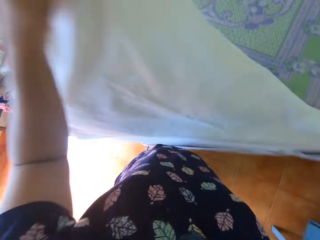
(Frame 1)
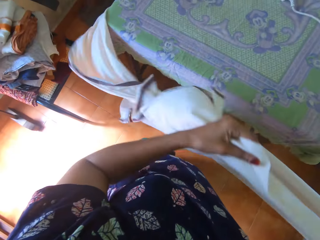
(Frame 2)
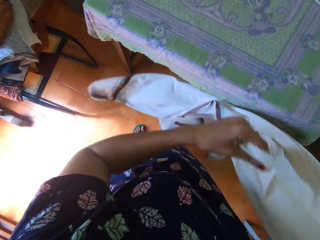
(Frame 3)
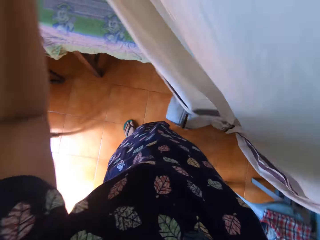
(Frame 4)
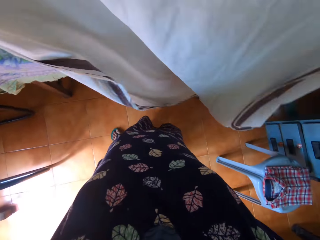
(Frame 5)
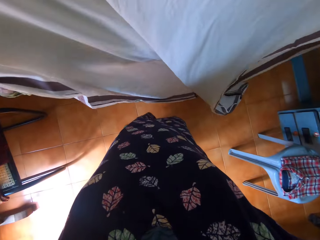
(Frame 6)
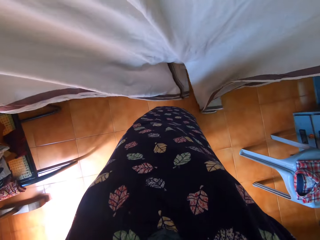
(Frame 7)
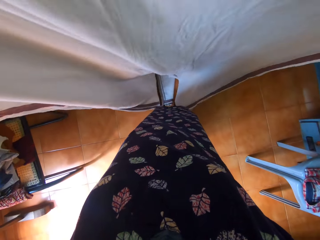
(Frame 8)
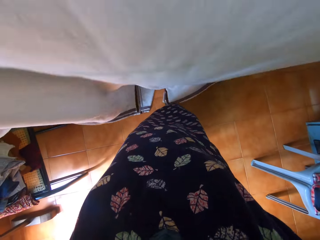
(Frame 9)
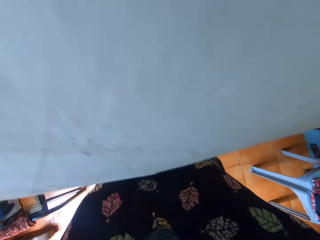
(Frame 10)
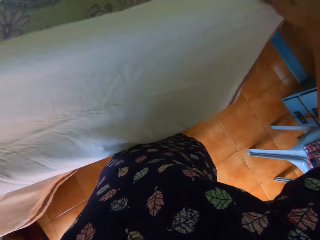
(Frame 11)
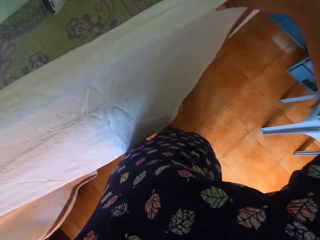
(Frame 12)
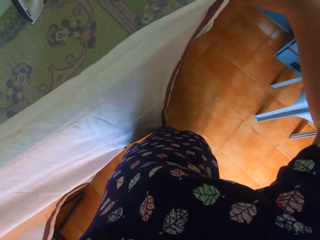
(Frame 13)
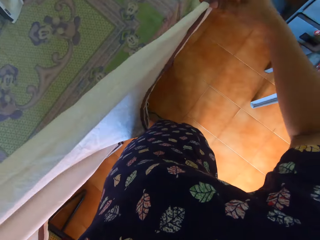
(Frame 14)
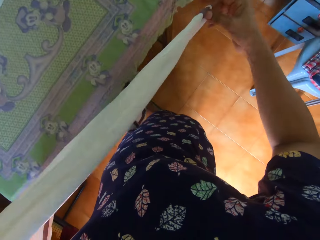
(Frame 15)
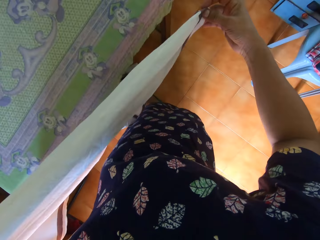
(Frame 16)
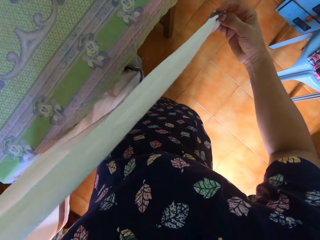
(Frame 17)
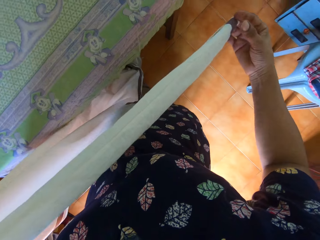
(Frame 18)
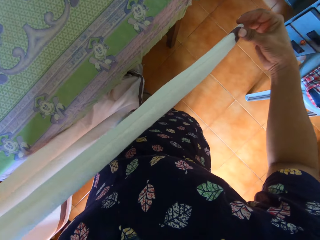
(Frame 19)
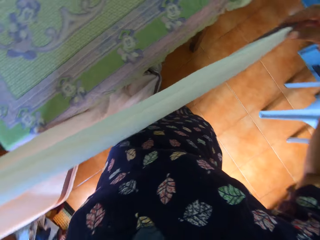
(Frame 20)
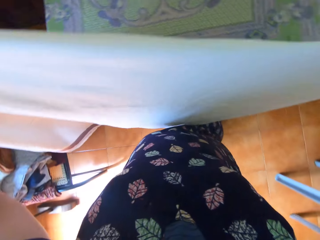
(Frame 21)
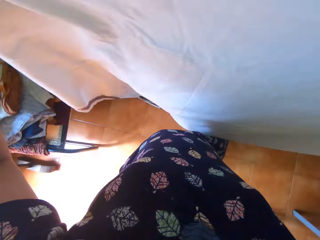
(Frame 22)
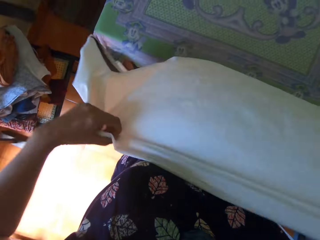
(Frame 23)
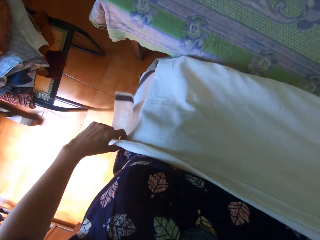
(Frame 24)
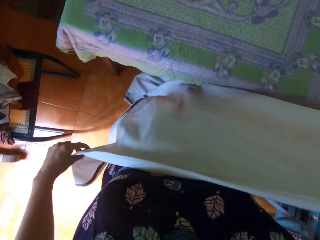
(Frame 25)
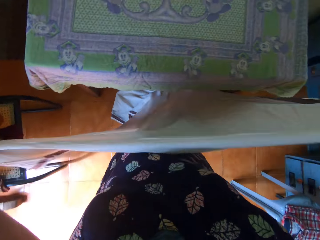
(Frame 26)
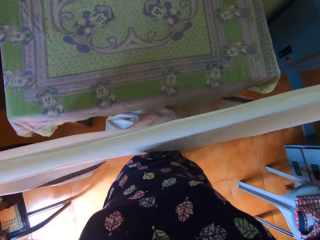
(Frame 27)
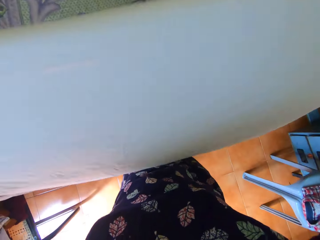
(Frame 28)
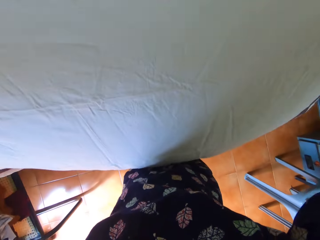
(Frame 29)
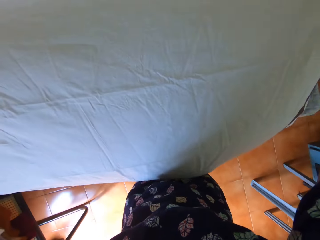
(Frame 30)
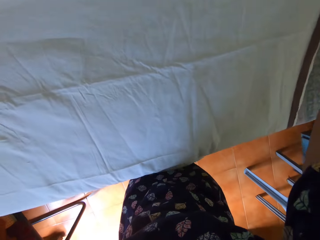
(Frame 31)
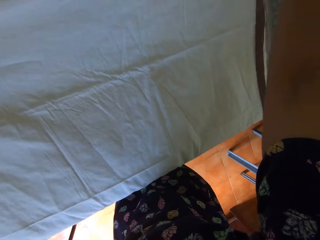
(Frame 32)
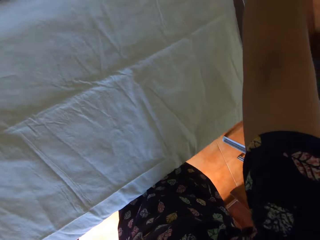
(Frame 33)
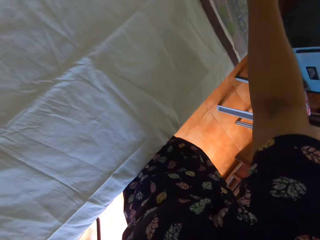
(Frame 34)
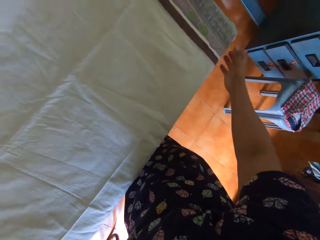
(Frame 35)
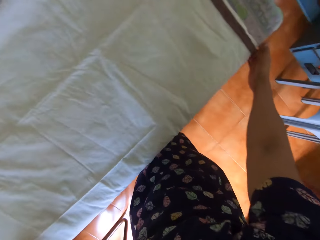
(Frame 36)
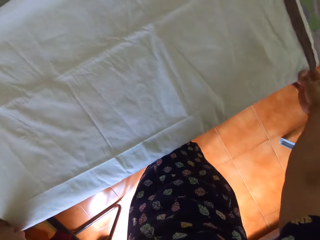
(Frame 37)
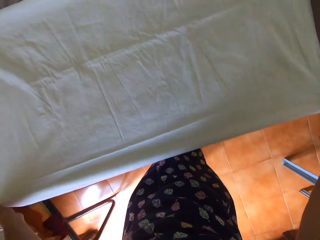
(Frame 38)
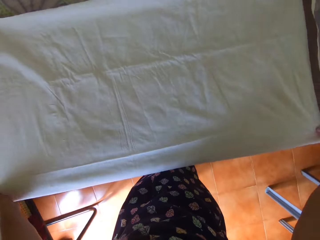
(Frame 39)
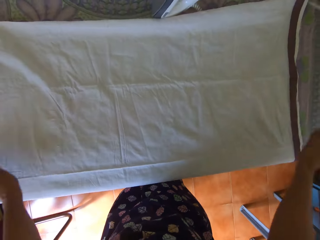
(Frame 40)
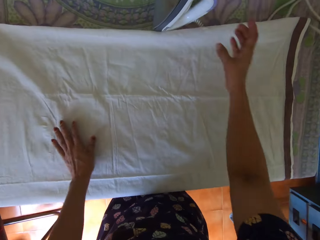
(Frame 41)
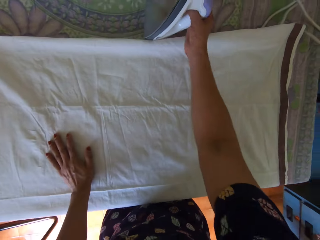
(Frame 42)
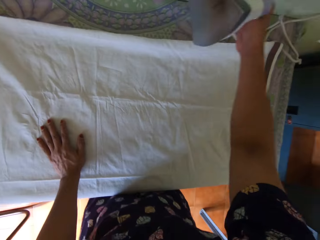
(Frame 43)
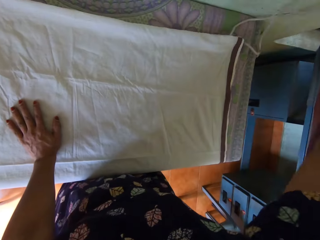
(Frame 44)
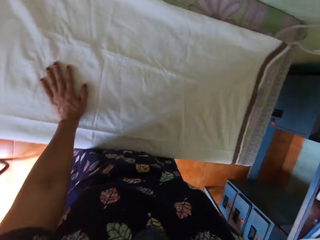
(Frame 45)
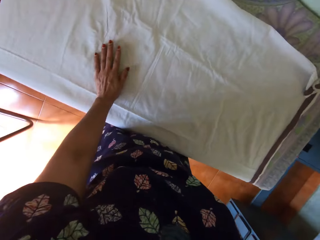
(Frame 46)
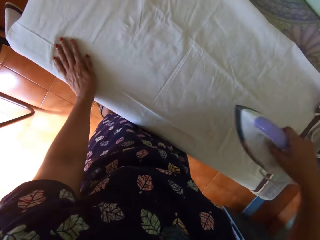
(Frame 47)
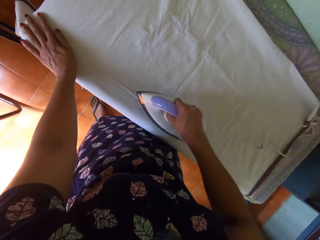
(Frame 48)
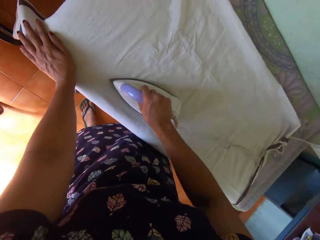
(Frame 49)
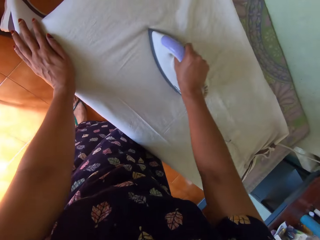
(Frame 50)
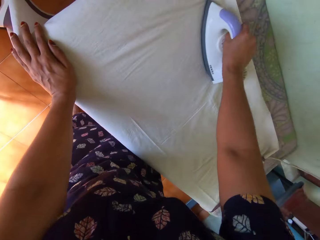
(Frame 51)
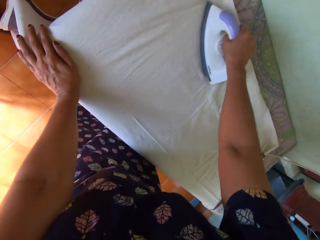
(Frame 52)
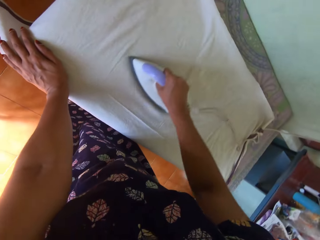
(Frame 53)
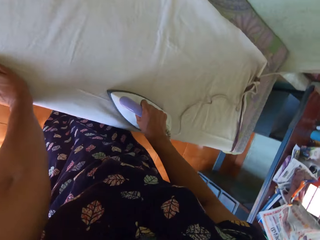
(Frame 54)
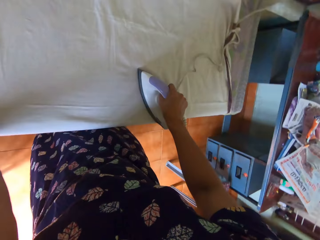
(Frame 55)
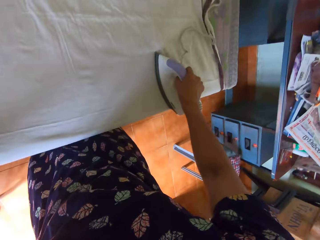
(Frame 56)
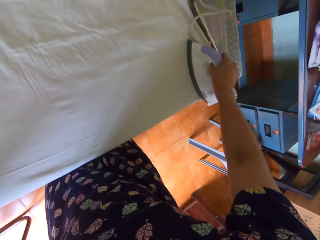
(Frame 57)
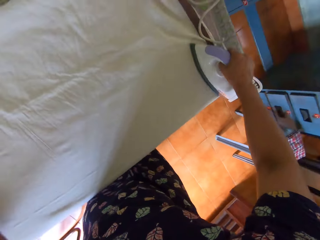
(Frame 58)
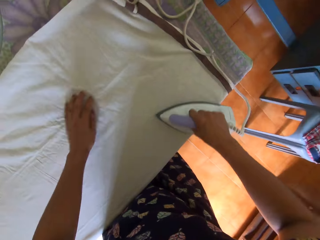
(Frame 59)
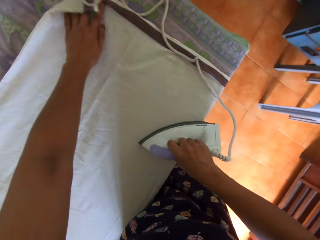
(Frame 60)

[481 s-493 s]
The camera wearer lays the bedsheet on the table with both hands. She picks up the iron from the table with her right hand. She irons the bedsheet on the table with the iron in her right hand.

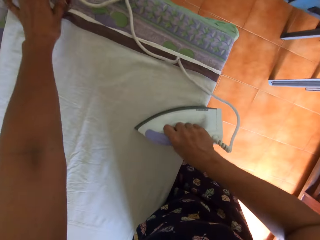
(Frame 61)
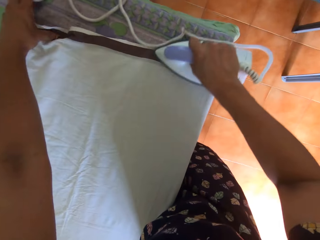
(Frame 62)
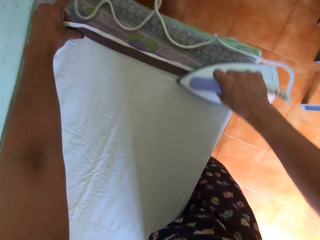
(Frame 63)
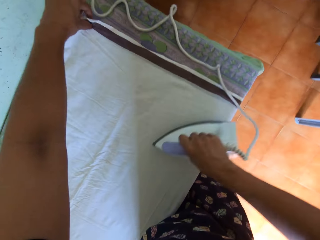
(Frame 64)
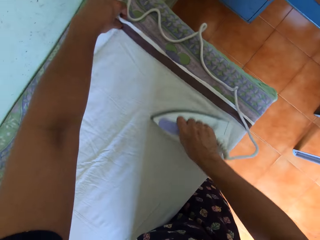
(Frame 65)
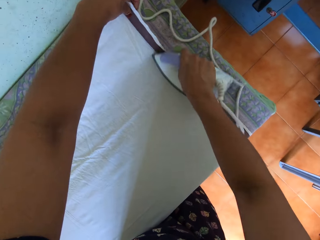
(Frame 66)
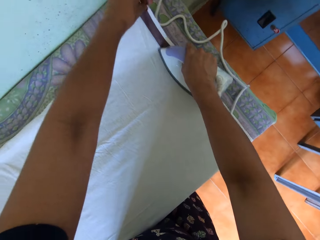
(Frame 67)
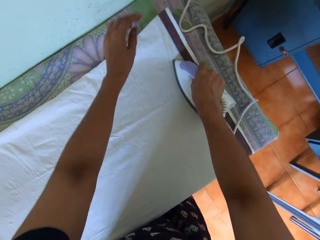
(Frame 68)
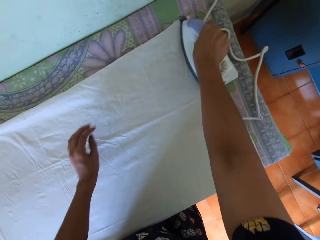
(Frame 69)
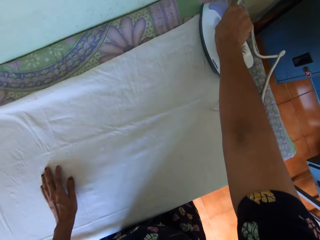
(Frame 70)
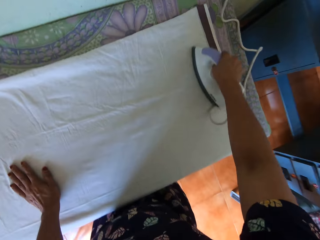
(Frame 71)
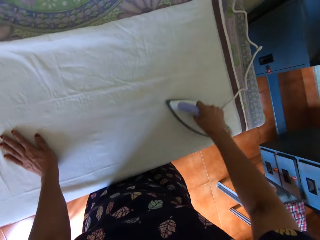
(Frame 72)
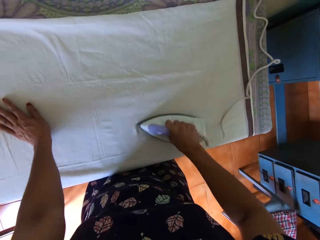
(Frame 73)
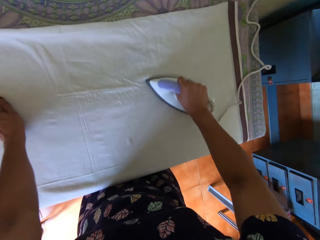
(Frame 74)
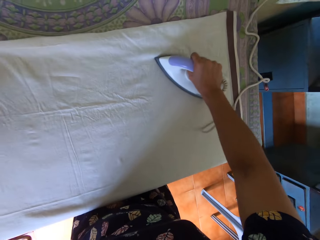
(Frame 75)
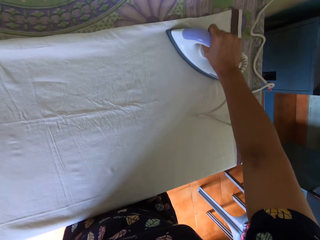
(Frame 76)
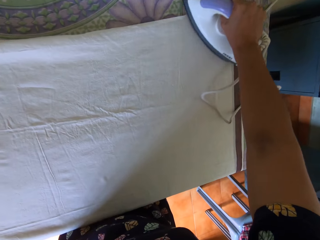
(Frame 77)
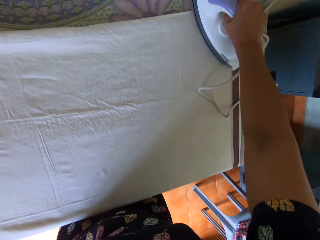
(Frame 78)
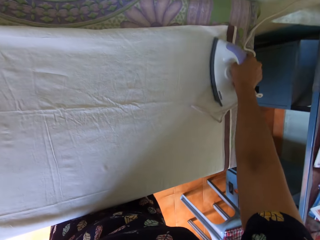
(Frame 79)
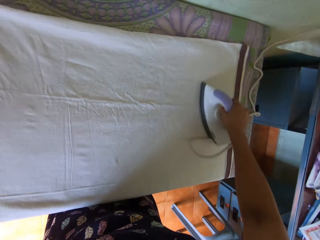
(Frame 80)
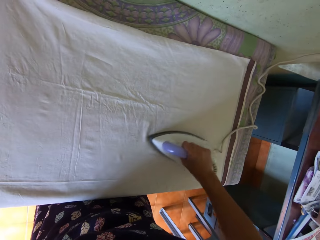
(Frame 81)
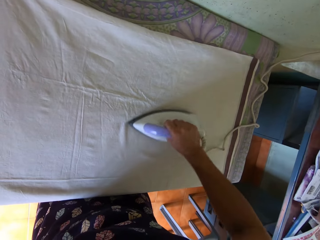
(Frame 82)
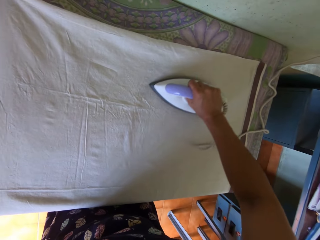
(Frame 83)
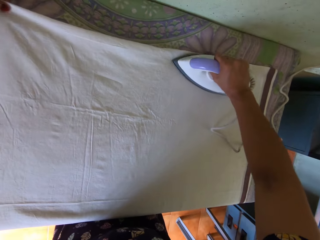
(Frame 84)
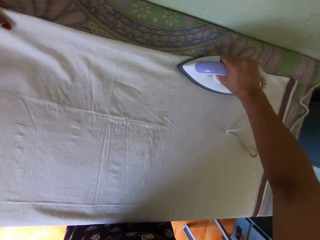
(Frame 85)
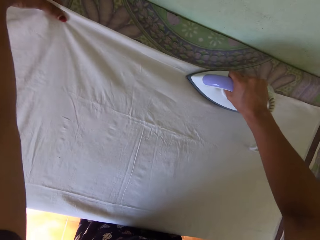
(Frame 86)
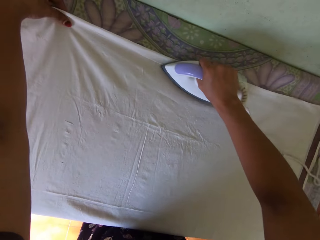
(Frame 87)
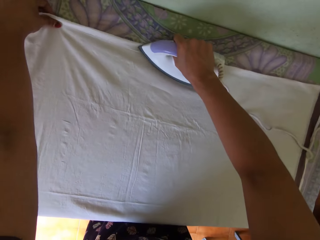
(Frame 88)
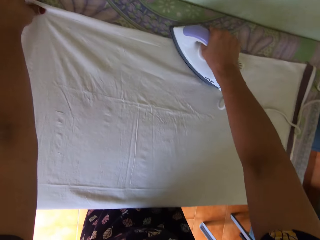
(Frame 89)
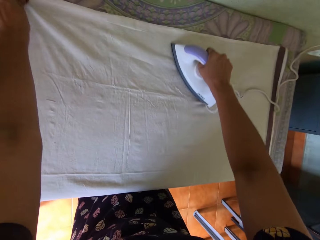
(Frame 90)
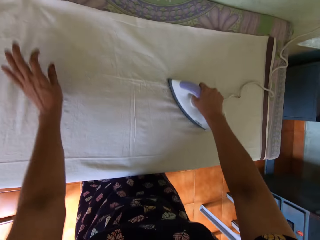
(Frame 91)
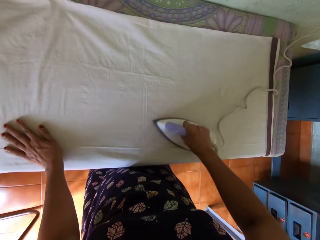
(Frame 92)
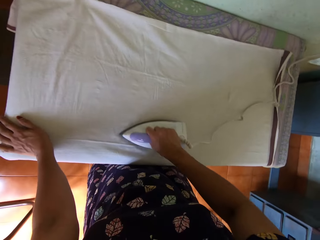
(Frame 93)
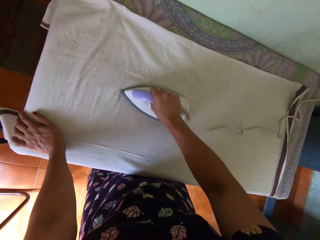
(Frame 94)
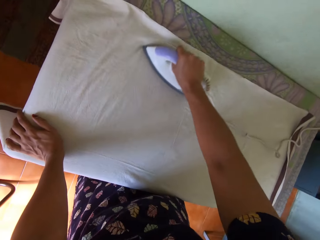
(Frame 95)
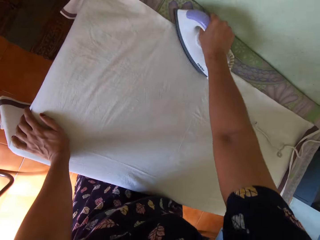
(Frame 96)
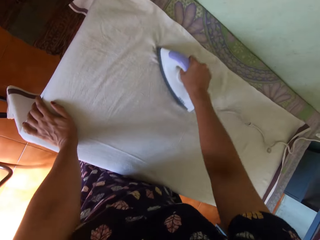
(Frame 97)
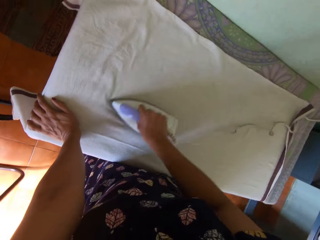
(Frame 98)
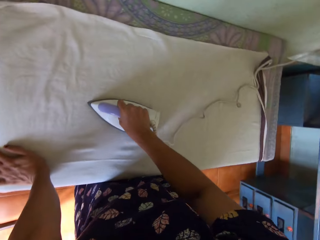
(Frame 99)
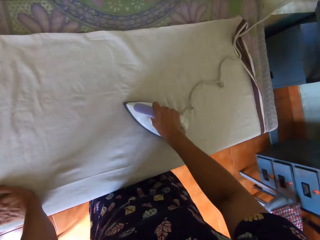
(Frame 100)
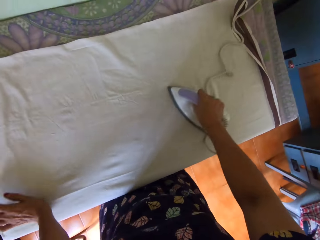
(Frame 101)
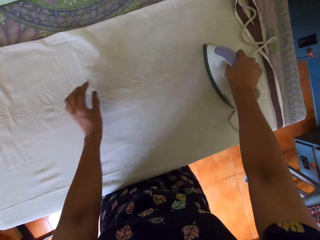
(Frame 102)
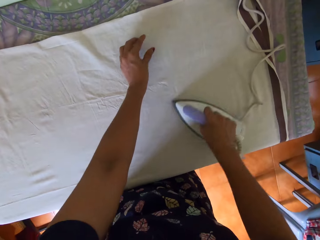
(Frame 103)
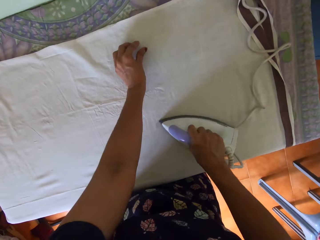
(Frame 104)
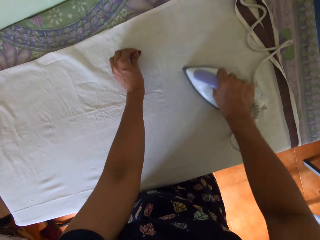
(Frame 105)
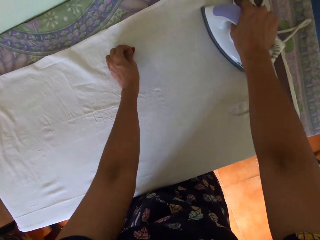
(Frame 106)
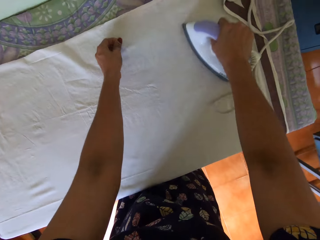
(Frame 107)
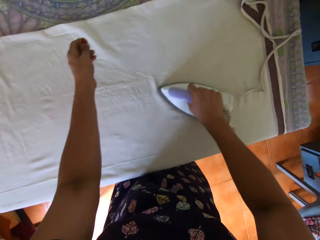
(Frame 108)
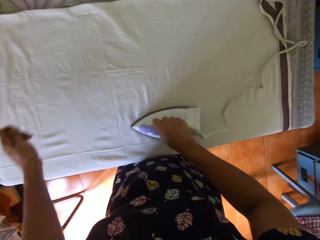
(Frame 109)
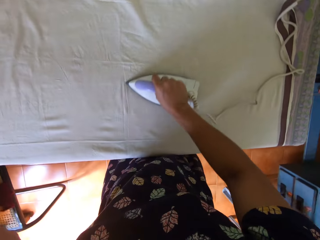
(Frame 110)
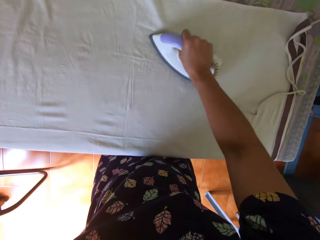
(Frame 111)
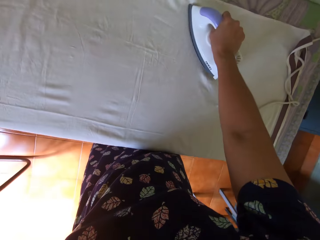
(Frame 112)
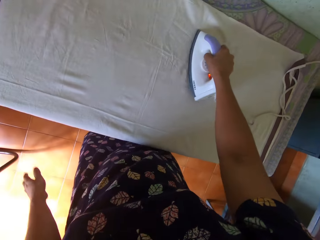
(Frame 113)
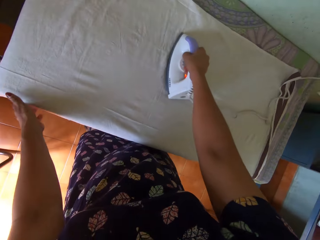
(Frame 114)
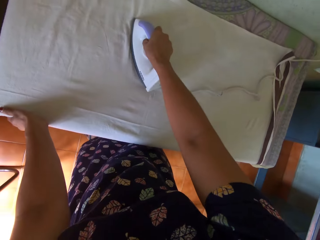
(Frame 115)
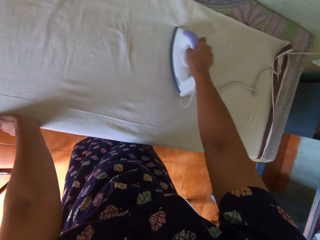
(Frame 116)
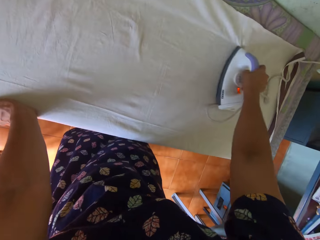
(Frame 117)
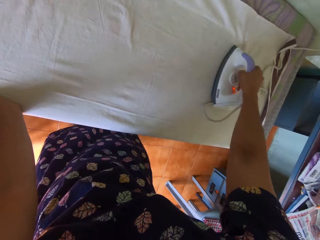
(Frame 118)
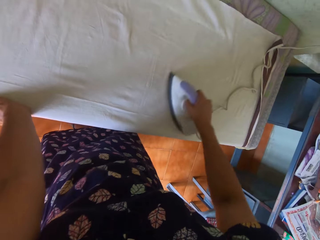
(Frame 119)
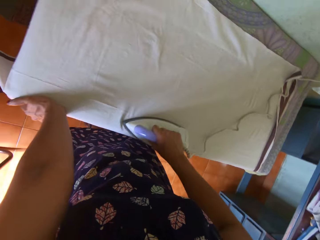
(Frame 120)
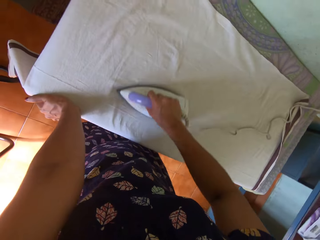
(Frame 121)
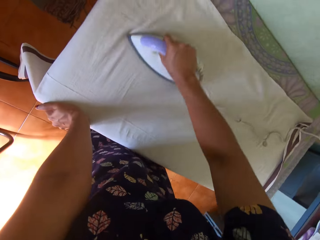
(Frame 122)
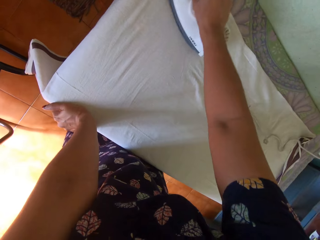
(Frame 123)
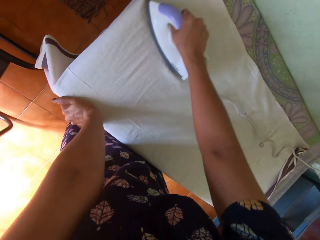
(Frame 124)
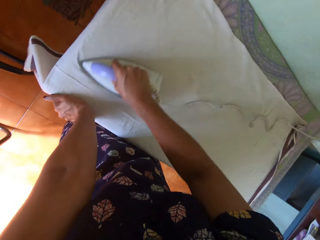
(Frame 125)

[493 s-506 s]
The camera wearer adjusts the bedsheet on the table with her left hand.
